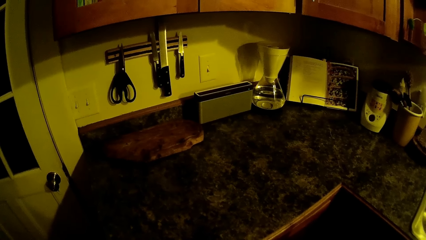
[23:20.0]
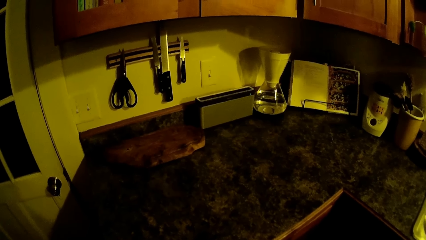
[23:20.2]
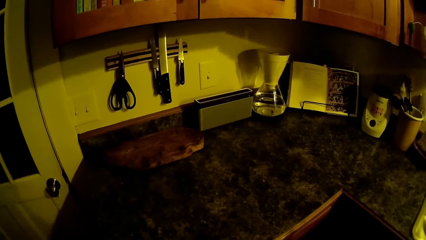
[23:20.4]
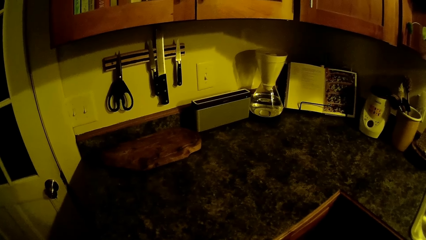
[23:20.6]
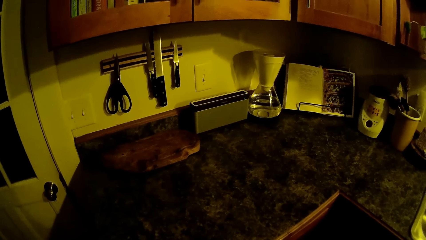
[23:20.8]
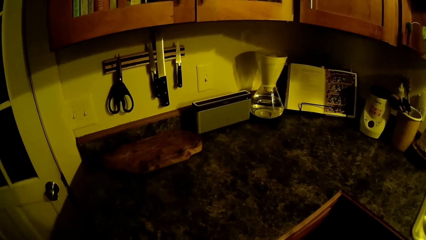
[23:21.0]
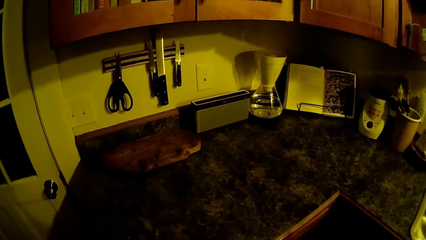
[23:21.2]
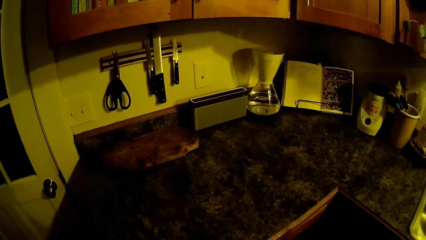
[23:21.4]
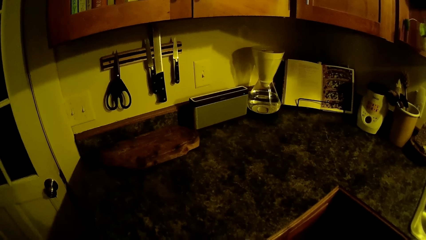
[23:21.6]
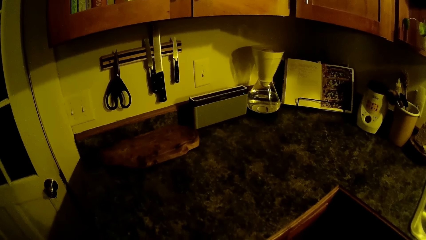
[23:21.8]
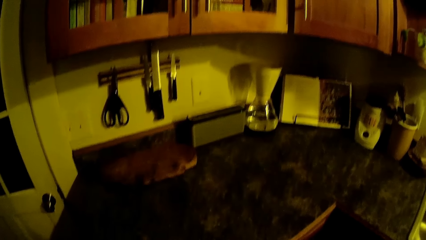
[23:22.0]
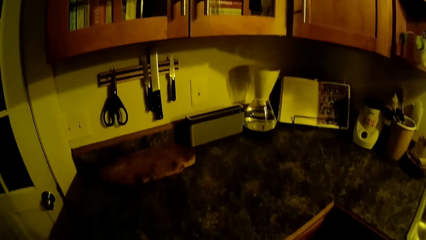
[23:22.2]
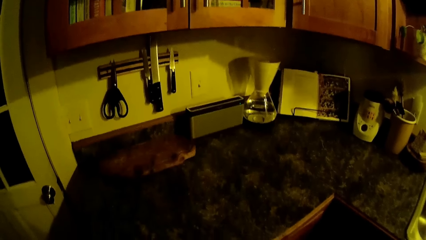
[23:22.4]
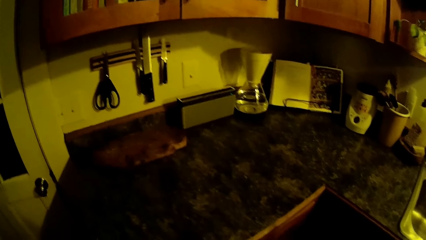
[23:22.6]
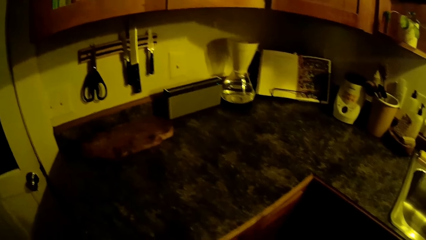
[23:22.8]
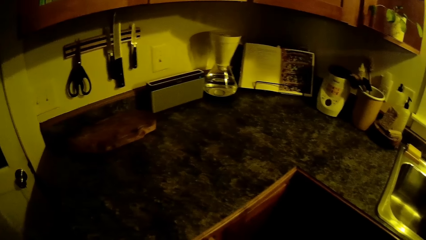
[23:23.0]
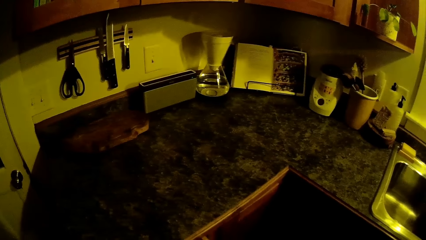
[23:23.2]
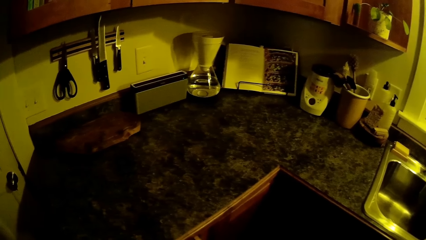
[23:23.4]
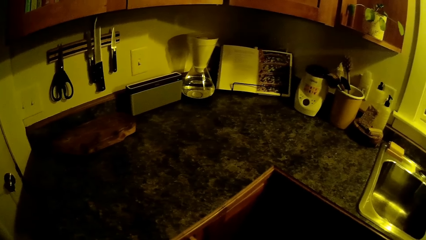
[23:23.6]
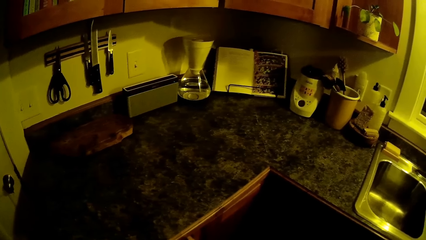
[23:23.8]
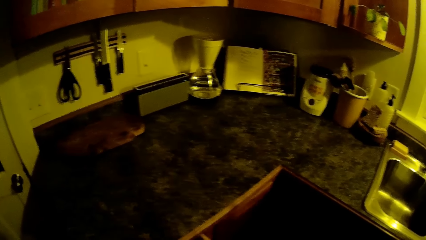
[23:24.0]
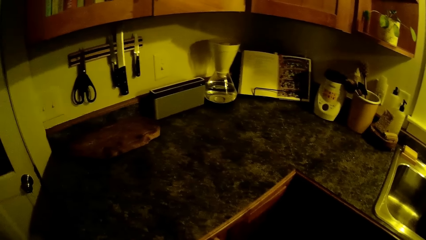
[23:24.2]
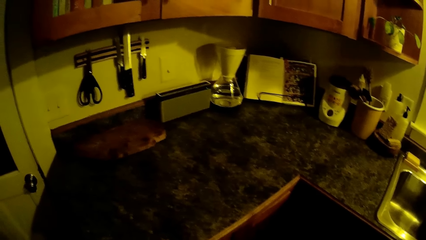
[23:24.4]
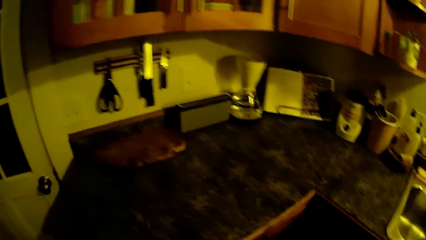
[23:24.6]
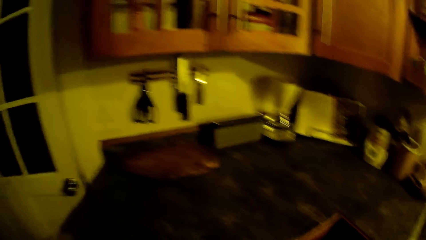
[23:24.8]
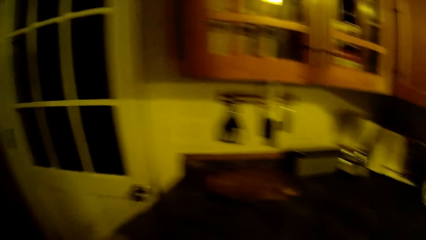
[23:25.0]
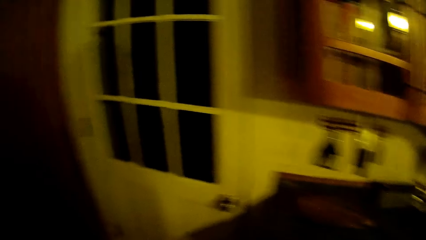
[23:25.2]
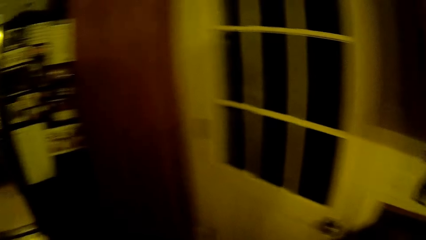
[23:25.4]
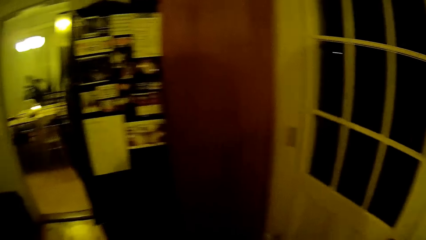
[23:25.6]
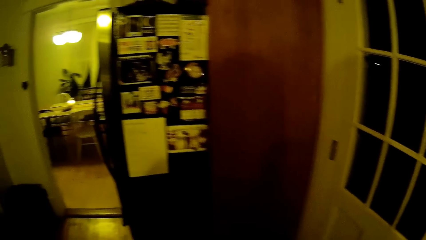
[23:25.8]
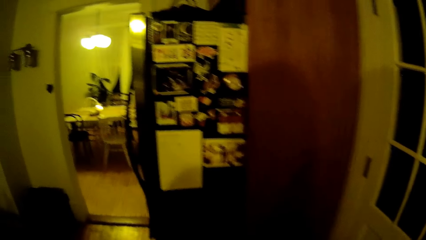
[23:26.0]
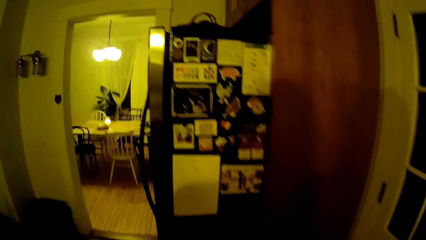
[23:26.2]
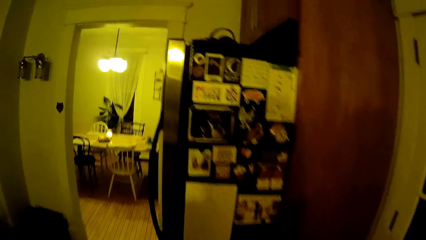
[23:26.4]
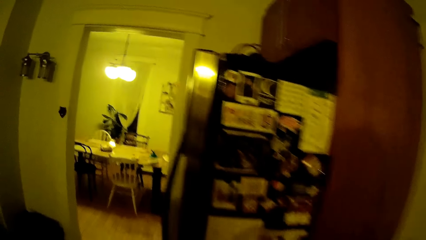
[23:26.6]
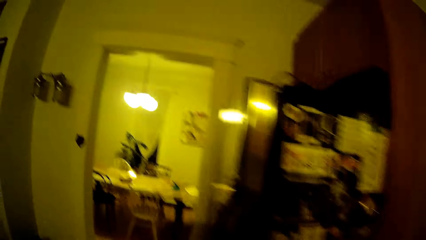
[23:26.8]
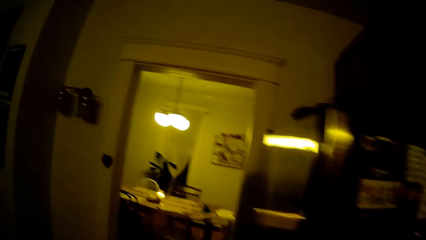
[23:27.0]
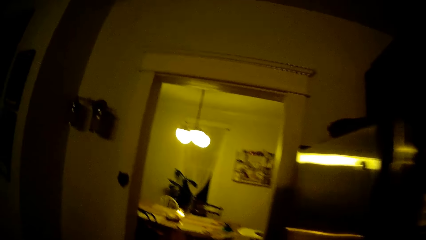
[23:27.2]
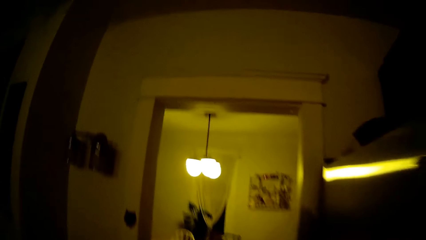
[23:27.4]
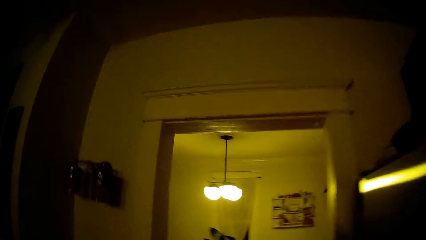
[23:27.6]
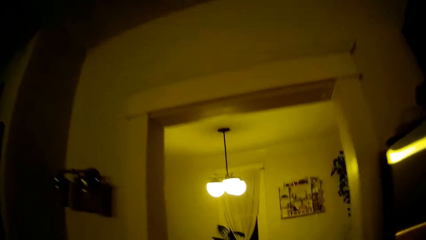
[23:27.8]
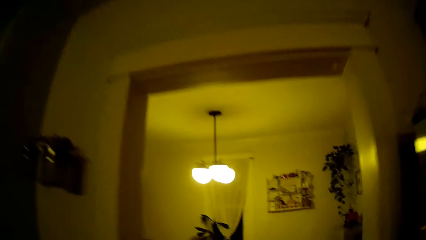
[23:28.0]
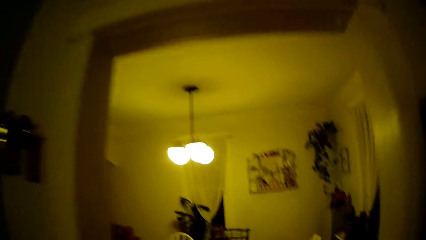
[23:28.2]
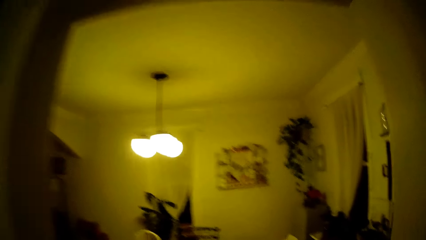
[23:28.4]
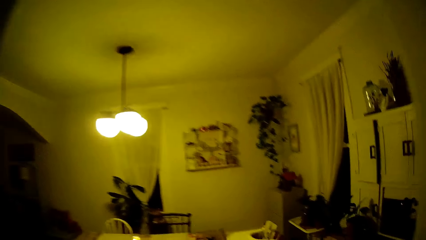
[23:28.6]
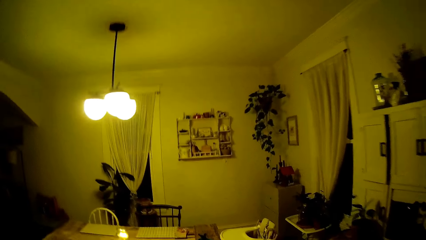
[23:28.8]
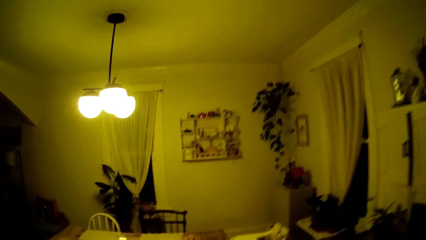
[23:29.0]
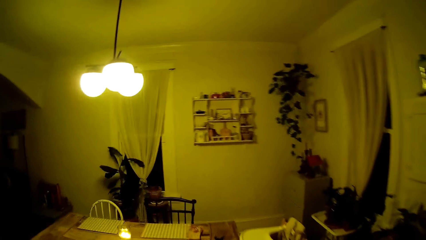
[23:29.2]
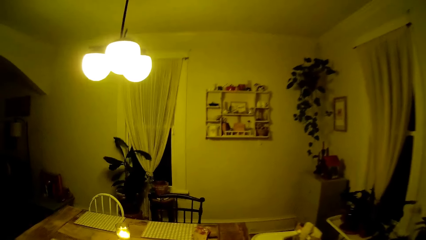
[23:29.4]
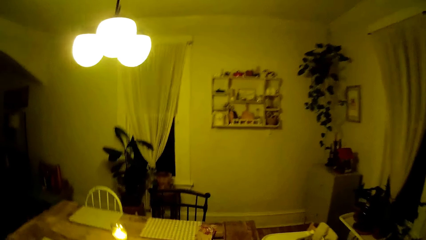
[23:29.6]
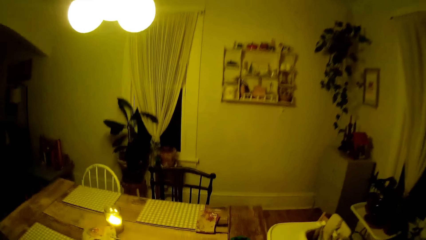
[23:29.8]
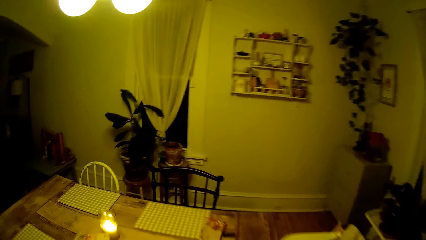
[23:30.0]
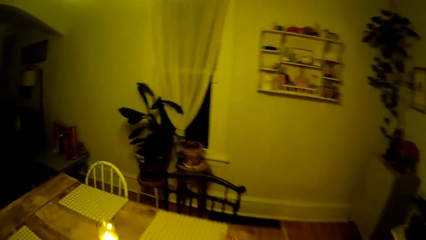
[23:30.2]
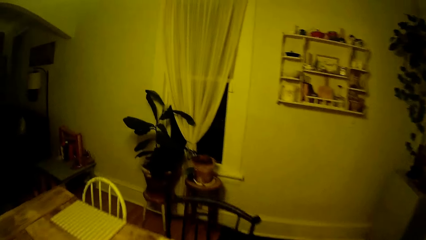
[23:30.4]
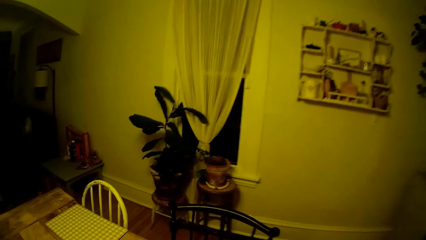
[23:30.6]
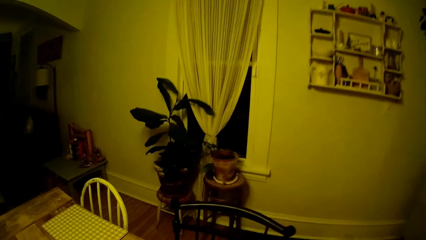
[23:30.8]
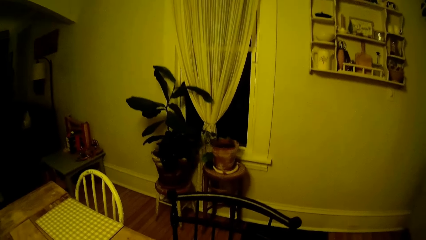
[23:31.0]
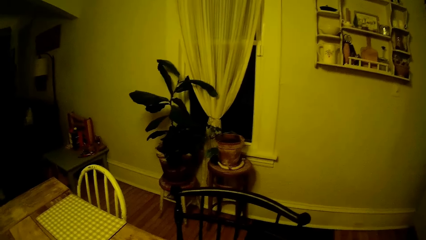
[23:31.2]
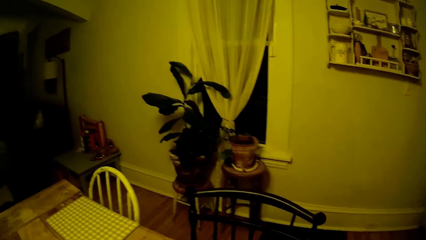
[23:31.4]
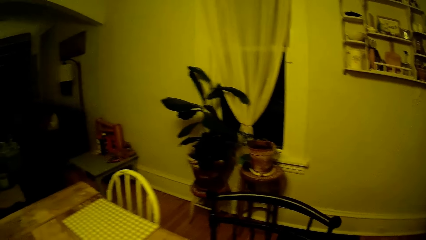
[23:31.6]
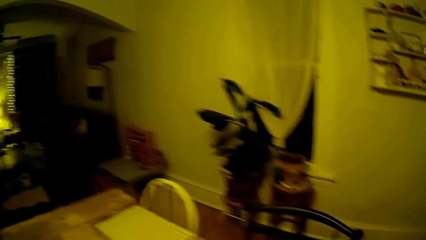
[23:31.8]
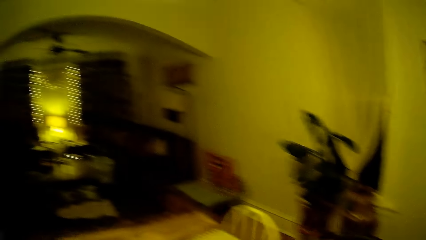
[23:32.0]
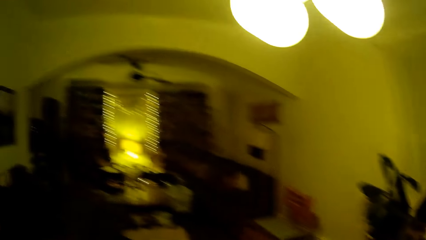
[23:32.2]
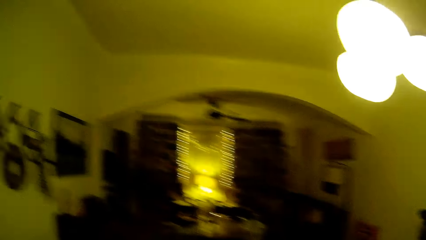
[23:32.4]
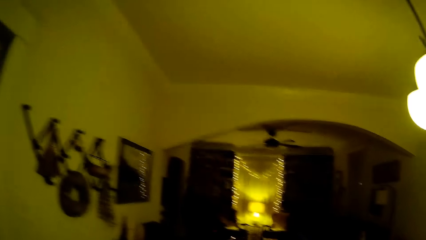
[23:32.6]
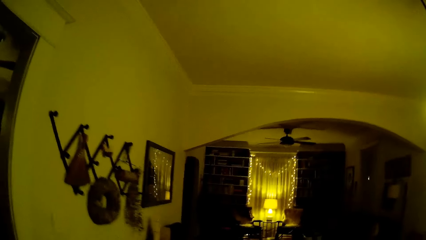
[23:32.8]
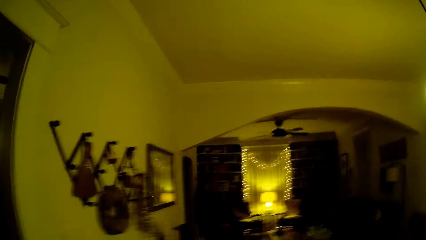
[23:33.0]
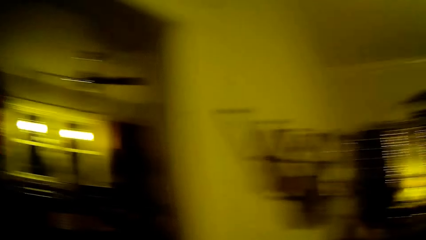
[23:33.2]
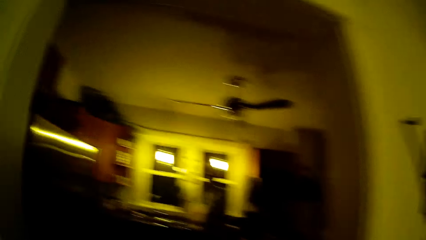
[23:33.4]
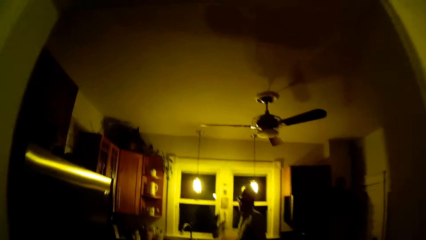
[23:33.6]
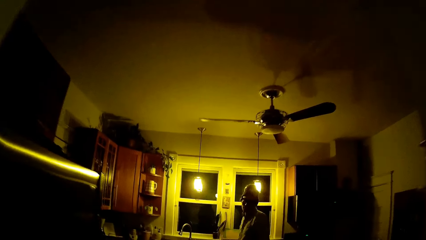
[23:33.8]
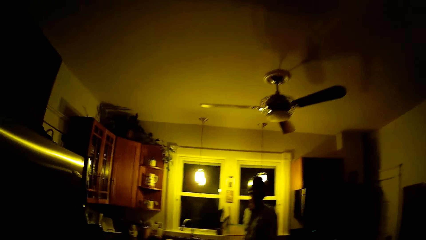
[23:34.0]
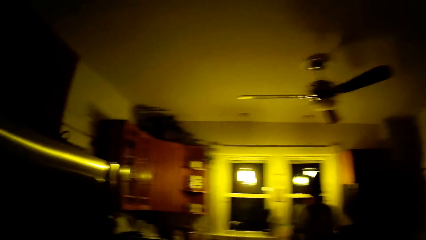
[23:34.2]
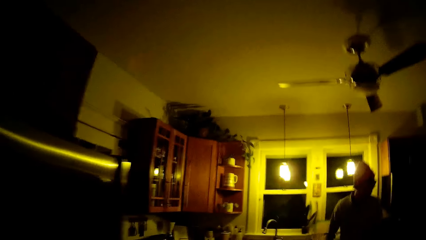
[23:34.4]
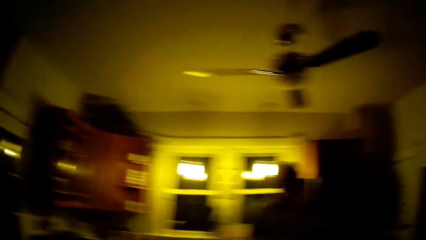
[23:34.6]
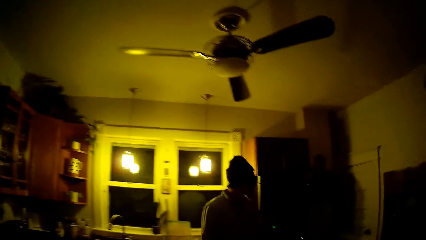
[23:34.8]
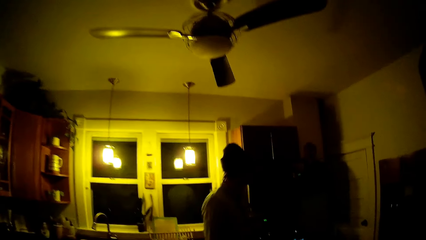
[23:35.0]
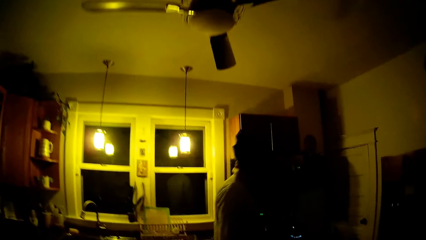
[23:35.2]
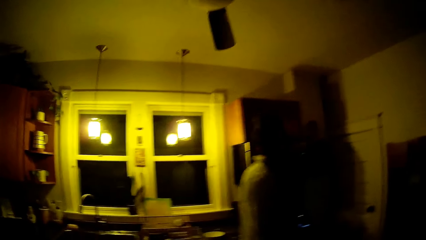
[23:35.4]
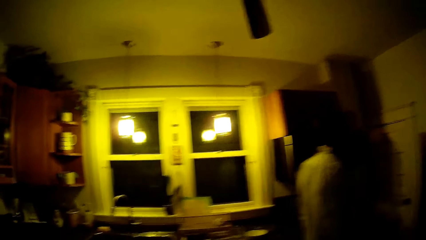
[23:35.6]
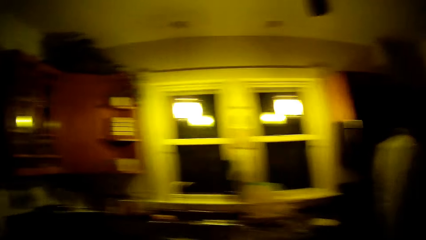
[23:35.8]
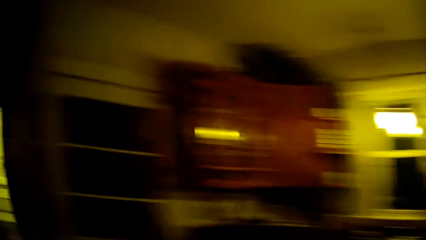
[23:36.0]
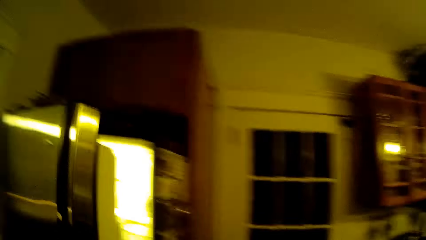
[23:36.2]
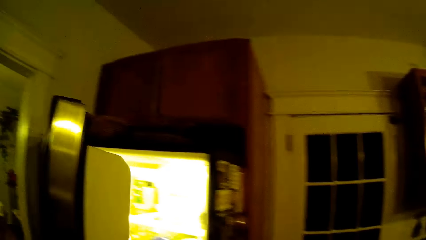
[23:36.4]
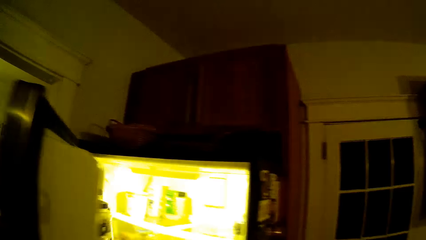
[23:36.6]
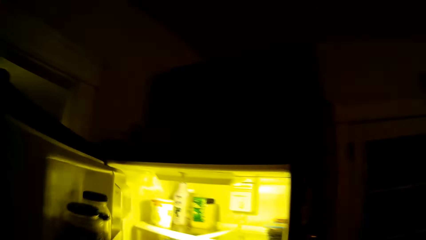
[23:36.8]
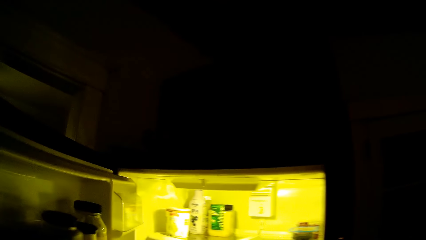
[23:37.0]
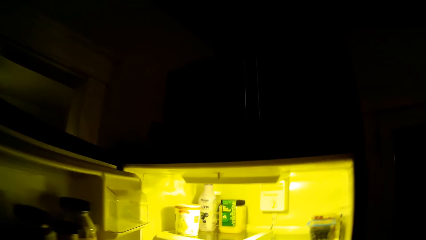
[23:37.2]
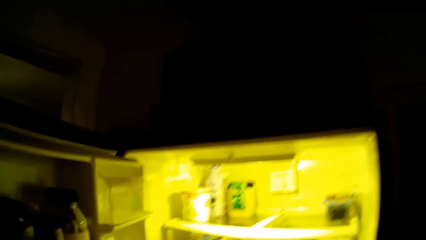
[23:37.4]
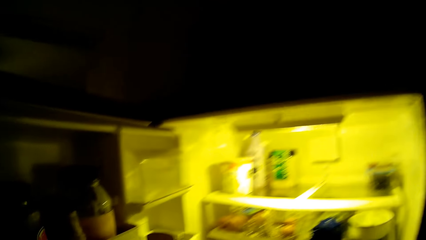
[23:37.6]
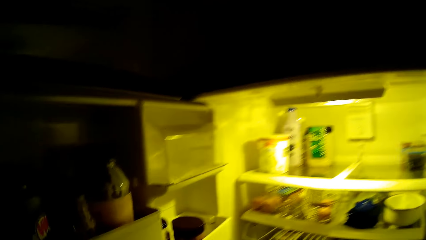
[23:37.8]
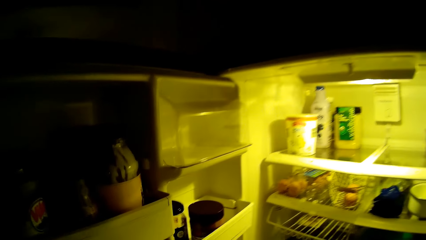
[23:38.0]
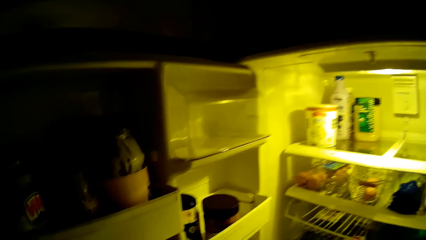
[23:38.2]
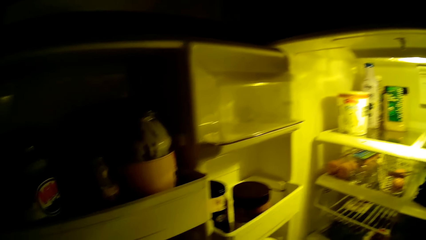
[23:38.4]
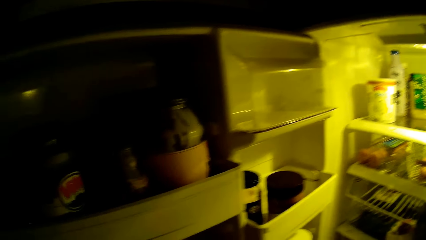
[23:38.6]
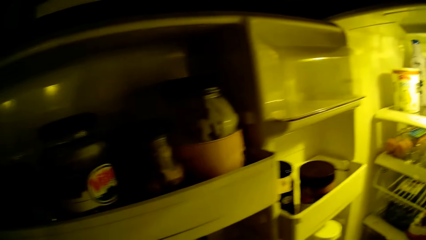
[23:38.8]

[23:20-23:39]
The camera wearer walks out of the kitchen into the dining room. She looks around. She walks out of the dining room into the kitchen. She opens a fridge with her left hand. The baby cries.
